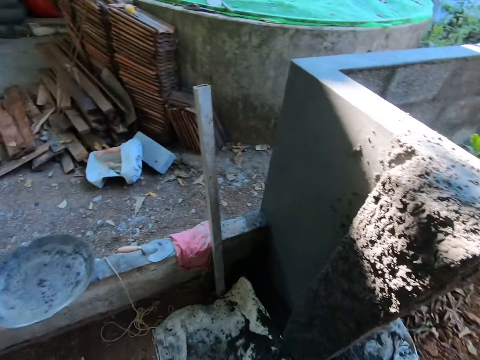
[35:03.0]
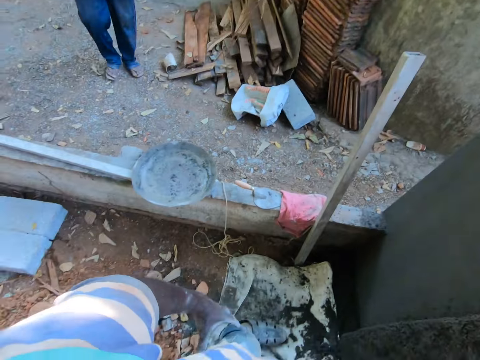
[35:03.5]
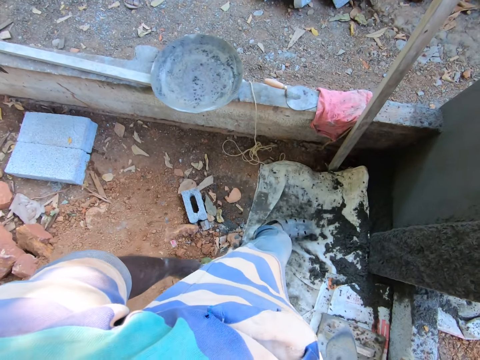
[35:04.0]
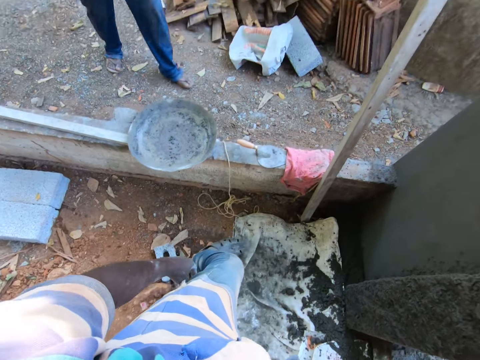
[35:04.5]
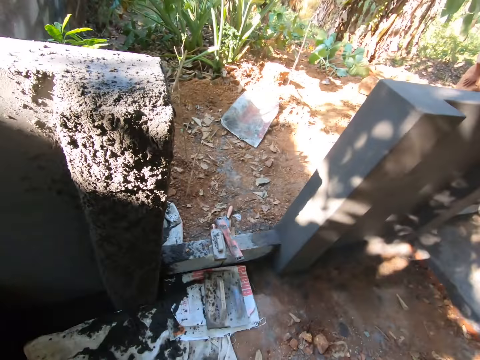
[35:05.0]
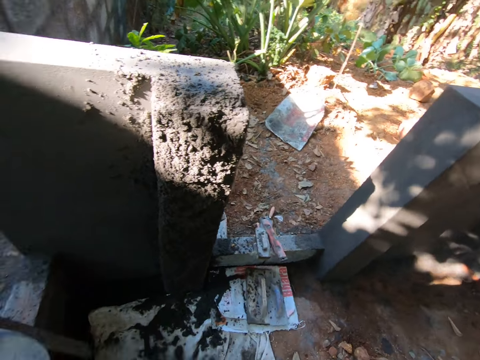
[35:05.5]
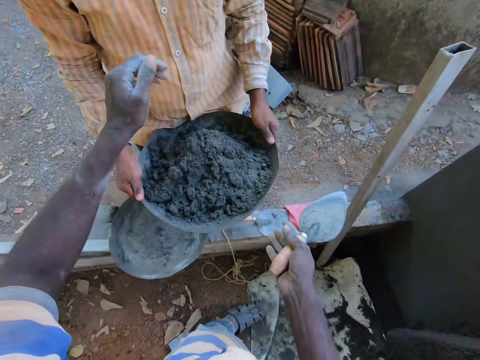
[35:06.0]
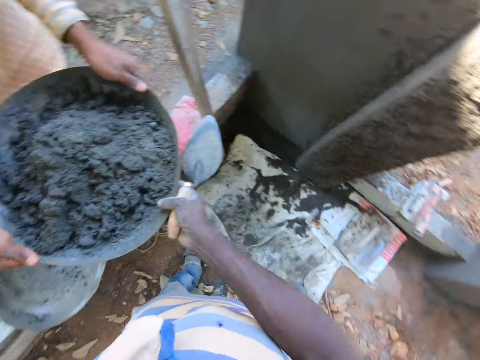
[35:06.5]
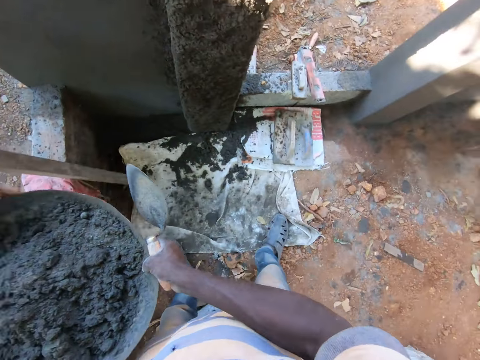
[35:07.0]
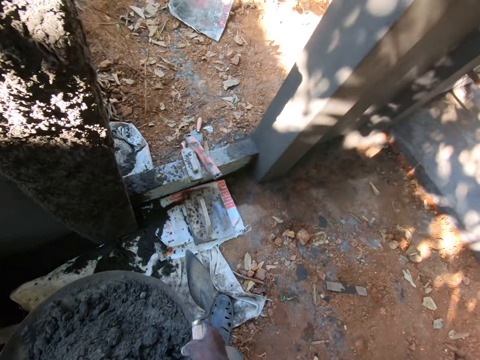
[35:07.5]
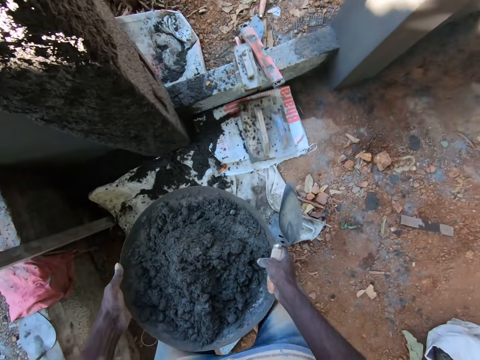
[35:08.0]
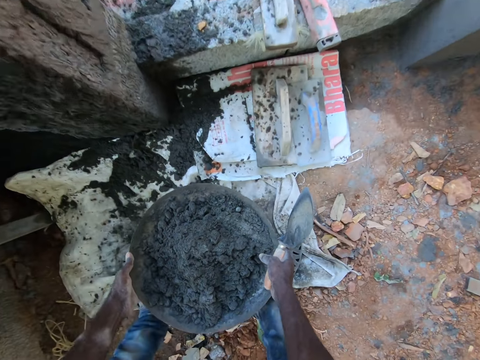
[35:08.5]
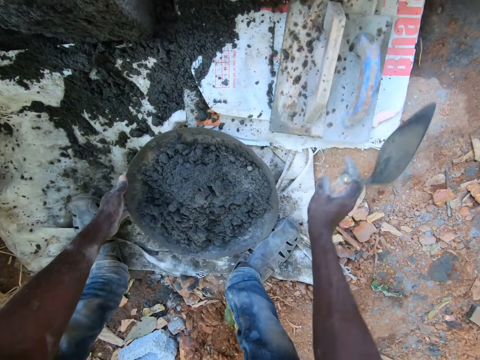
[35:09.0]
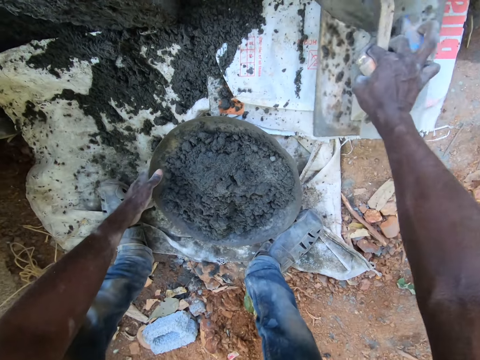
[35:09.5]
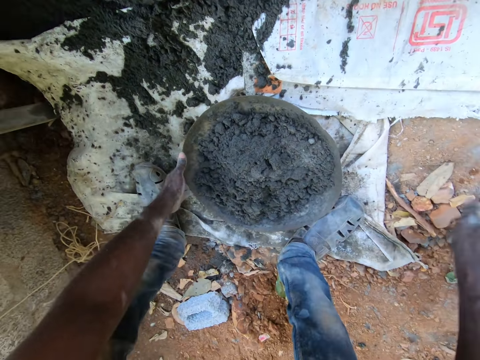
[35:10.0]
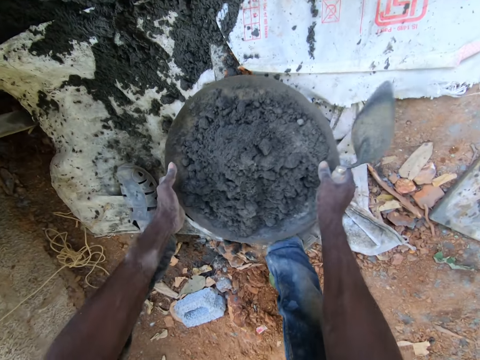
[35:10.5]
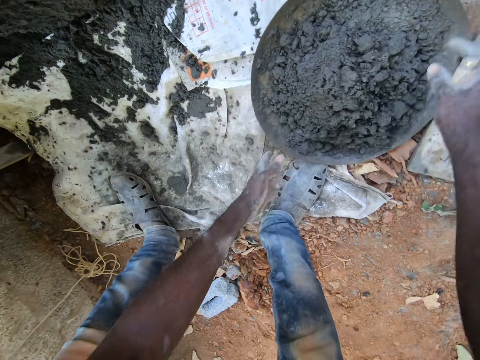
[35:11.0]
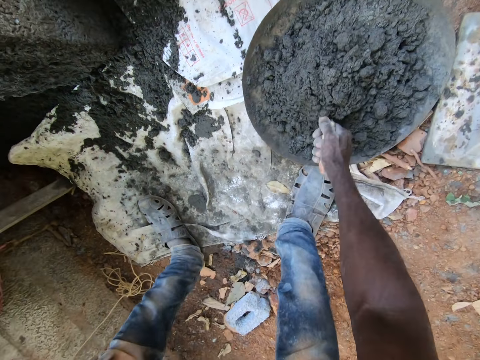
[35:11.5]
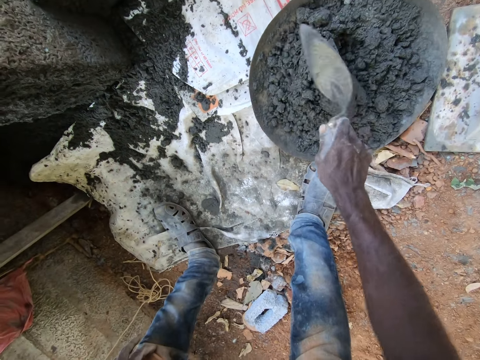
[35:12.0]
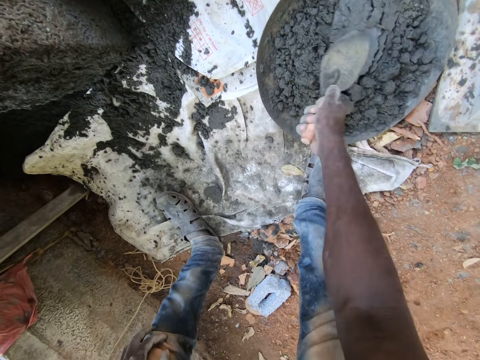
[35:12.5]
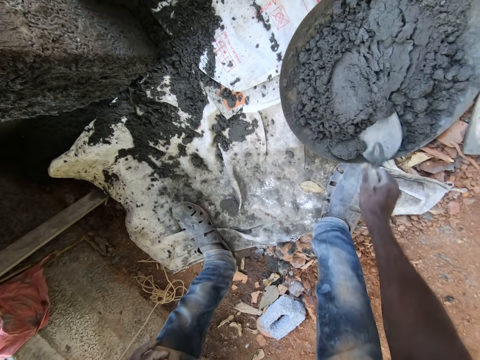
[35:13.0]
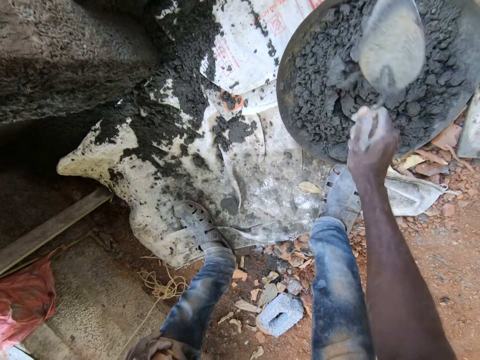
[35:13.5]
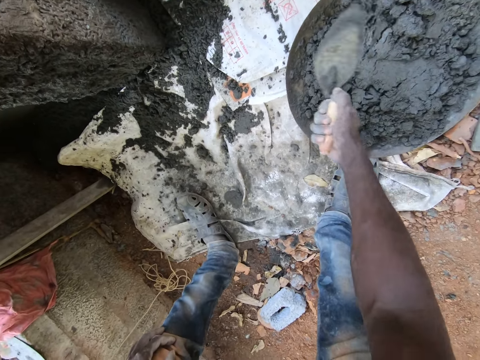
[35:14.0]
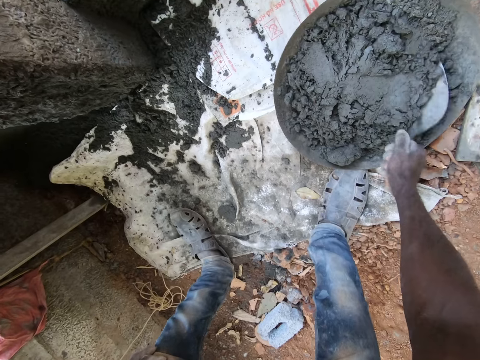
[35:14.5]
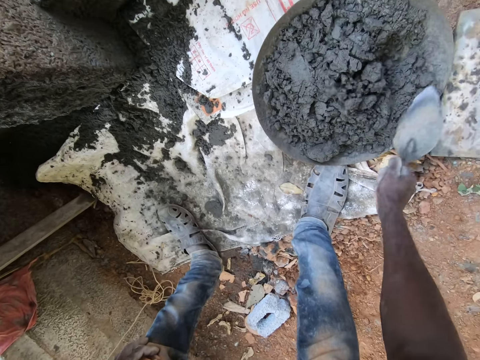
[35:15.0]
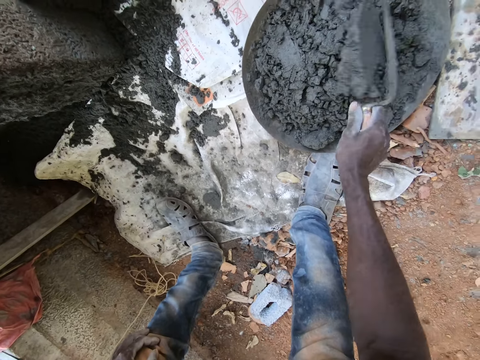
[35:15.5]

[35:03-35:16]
A man walks towards the camera wearer. The camera wearer collects the pan or bowl with cement from the man with both hands. He drops the pan on the ground with both hands. He moves a plastering trowel on the ground with his right hand. He picks up a wooden float. He drops the wooden float on the table. He shifts the pan on the ground with both hands. He lifts the bowl with both hands. He drops the bowl on the ground. He mixes the cement mortar in the pan with the scraper in his right hand.

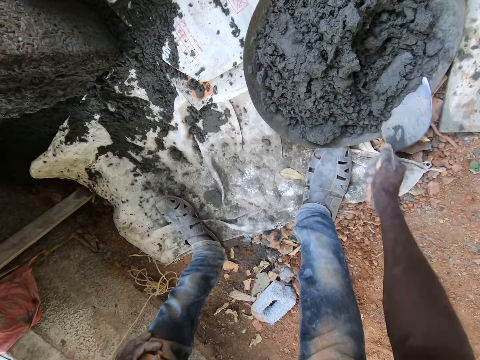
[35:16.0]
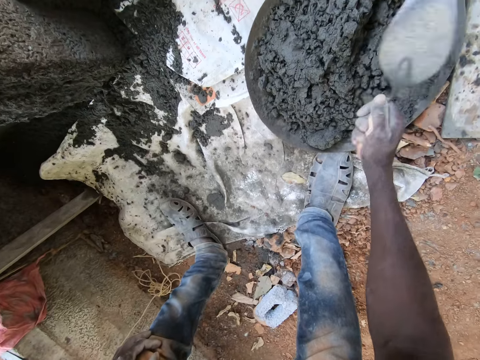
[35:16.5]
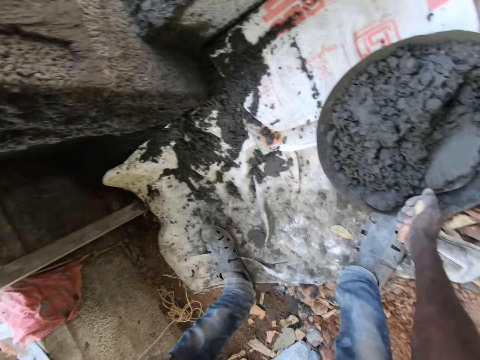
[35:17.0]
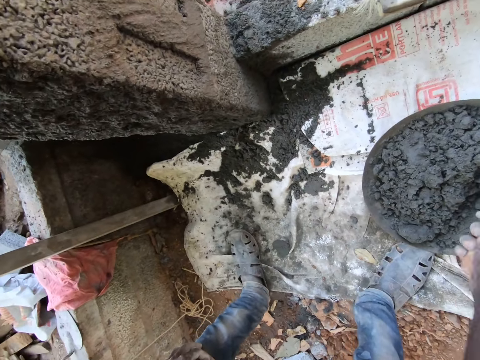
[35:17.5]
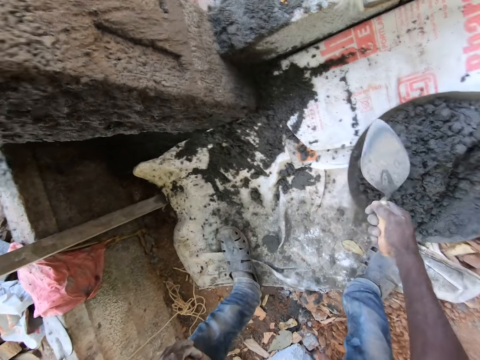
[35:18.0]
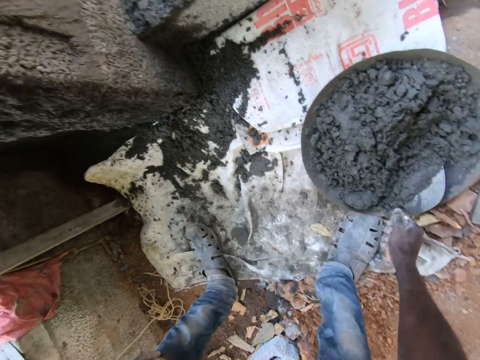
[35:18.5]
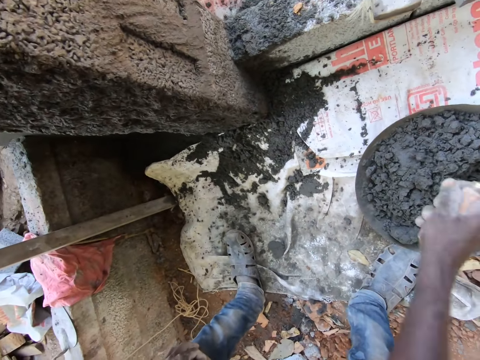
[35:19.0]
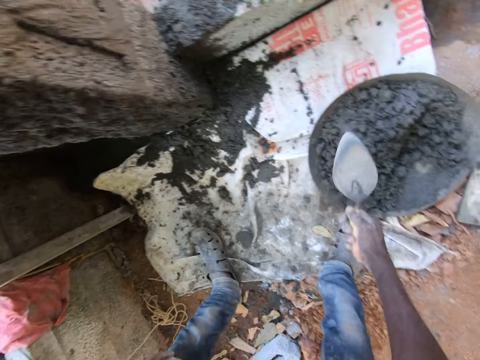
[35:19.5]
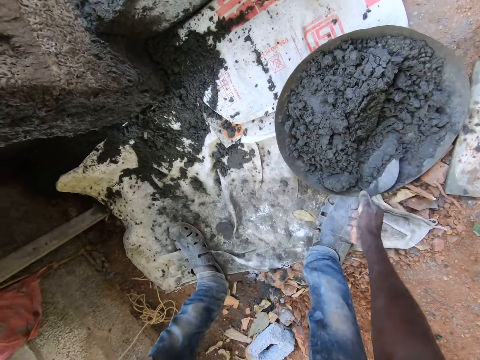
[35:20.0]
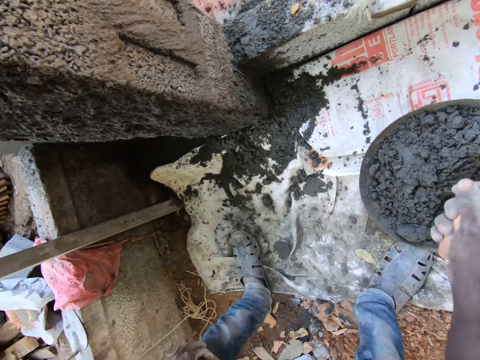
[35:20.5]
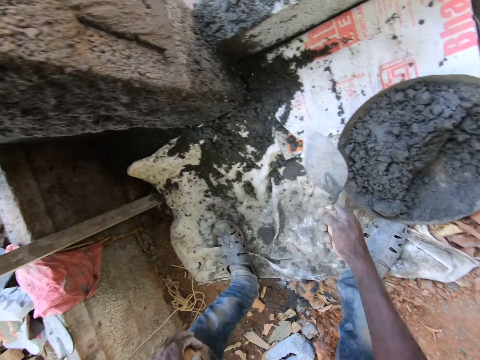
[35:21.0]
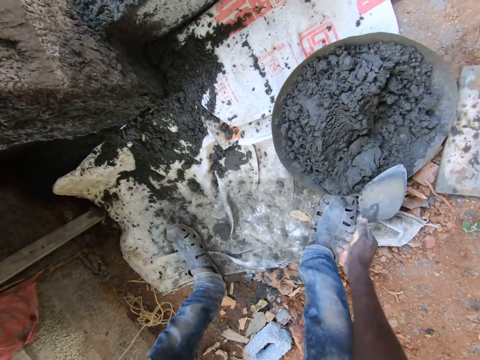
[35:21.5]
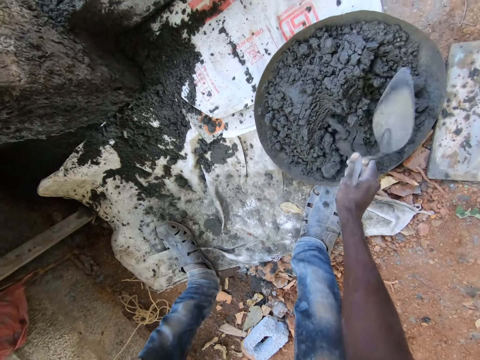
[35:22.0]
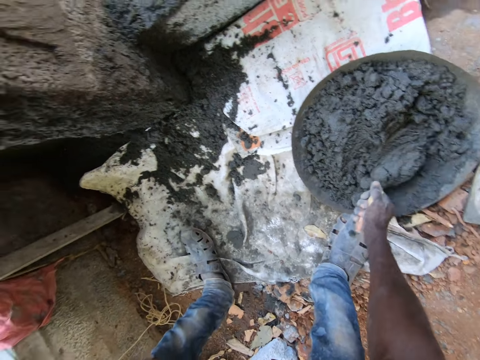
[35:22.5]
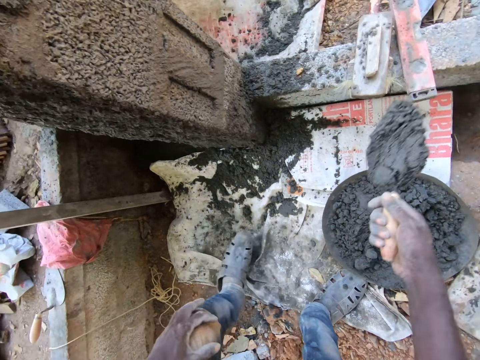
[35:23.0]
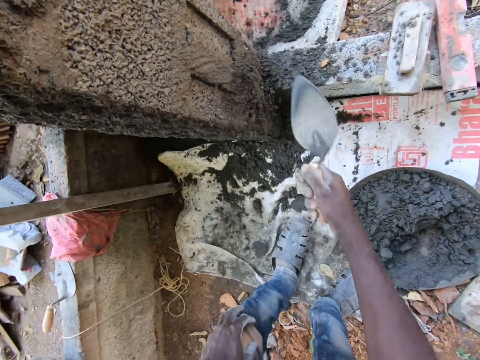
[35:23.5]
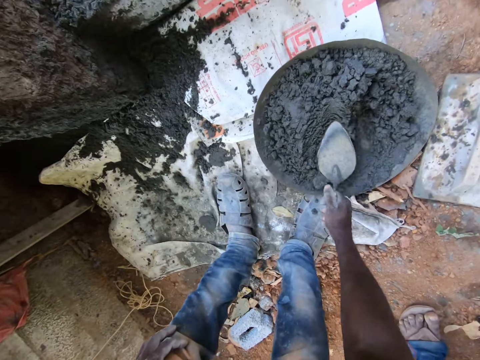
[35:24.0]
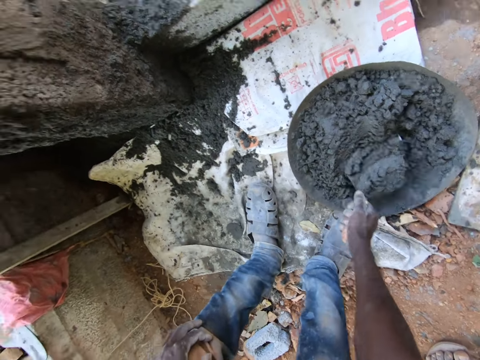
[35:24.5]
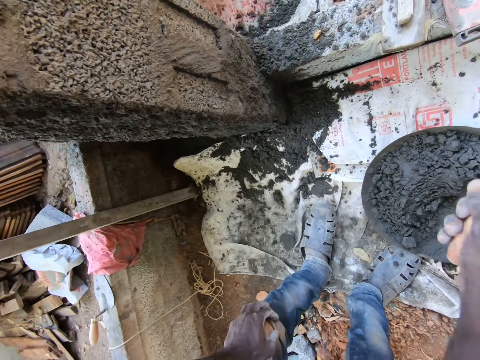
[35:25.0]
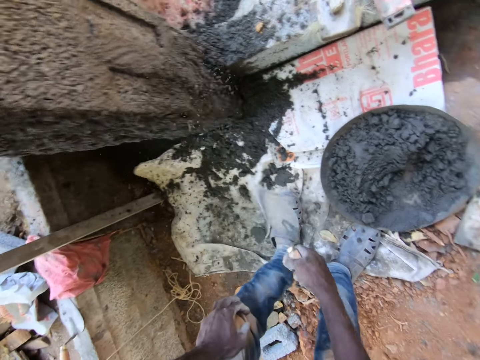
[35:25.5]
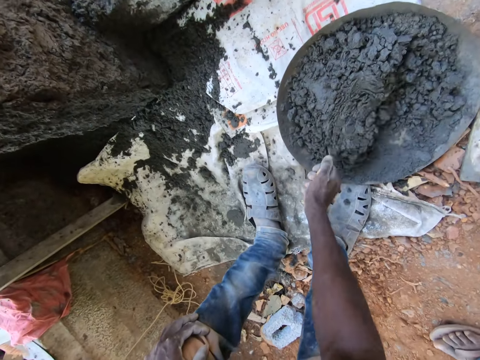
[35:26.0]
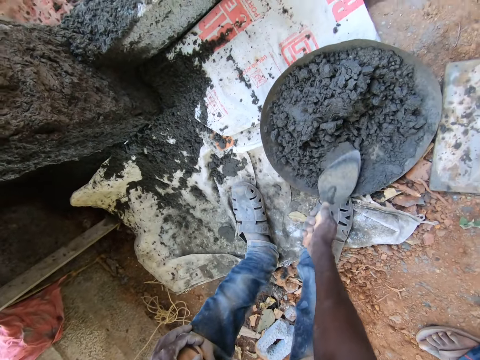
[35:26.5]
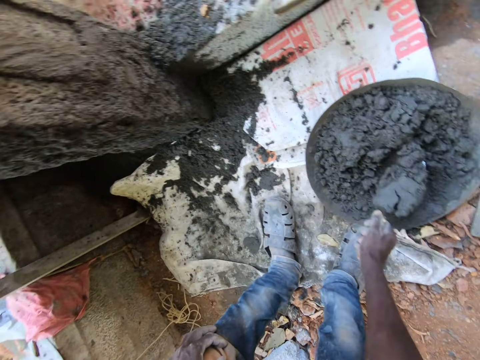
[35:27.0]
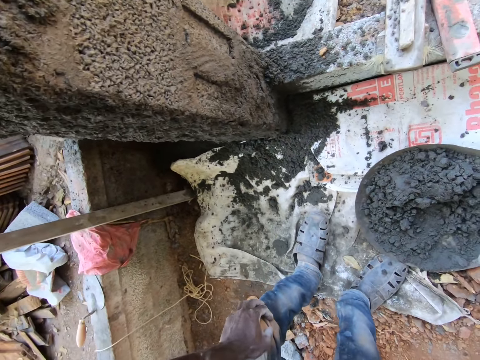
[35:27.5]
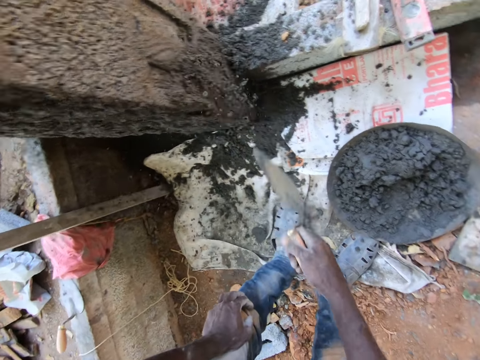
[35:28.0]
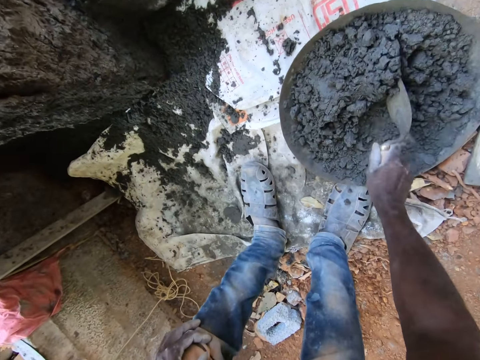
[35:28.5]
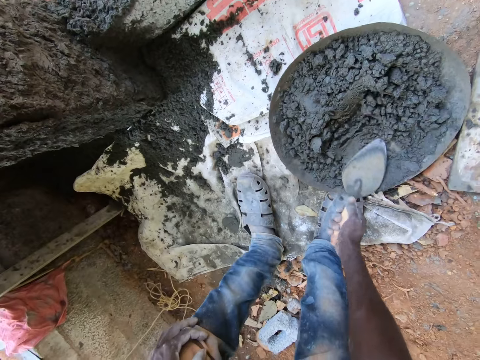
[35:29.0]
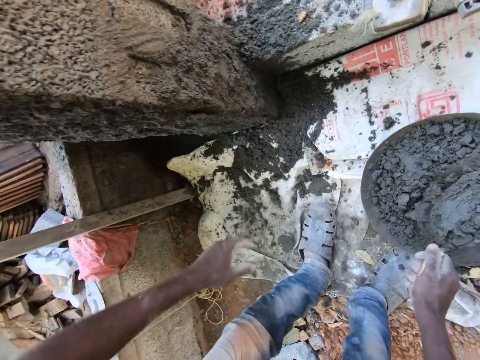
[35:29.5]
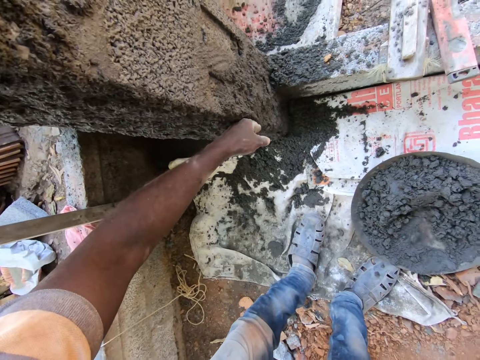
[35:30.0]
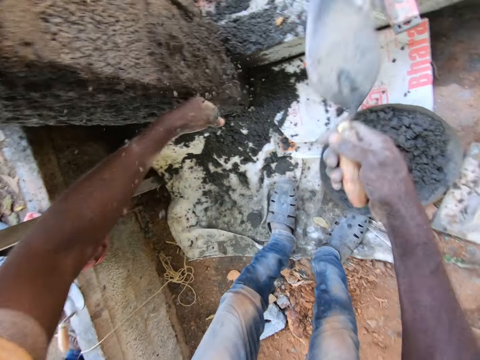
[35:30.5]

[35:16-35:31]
The camera wearer plasters the wall of the building site with the scraper or trowel in his right hand. He scoops cement with the trowel. He applies cement to the wall with the trowel. He scoops cement with the trowel. He applies cement to the wall with the trowel. He mixes the cement with the trowel. He mixes the cement with the trowel again. He scoops cement with the trowel. He applies cement to the wall with the trowel. He mixes the cement with the trowel. He applies cement to the wall with the trowel. He mixes the cement with the trowel. He scoops cement with the trowel. He applies cement to the wall with the trowel. He mixes the cement with the trowel. He scoops cement with the trowel. He applies cement to the wall with the trowel.
